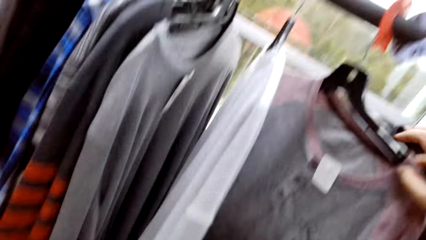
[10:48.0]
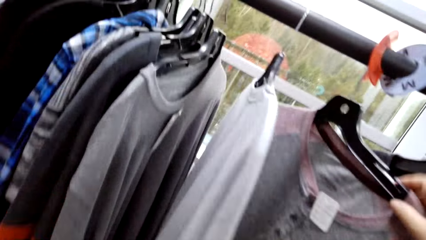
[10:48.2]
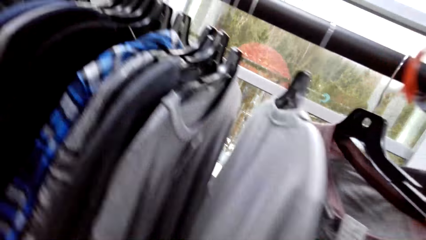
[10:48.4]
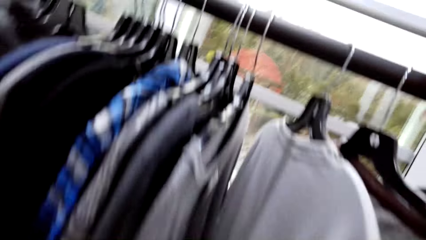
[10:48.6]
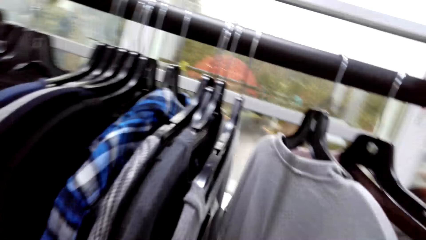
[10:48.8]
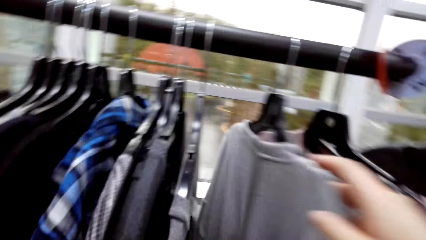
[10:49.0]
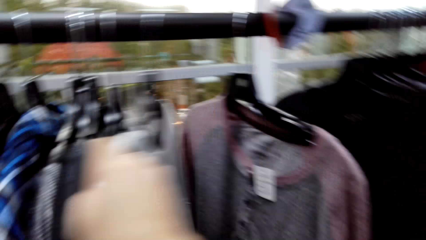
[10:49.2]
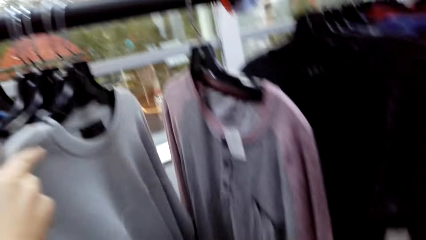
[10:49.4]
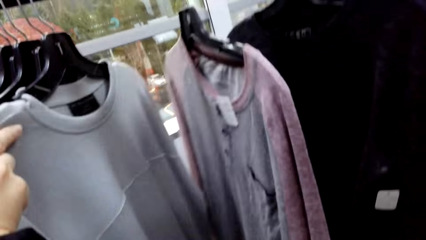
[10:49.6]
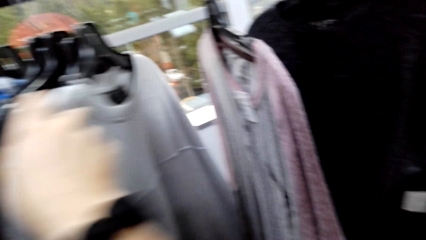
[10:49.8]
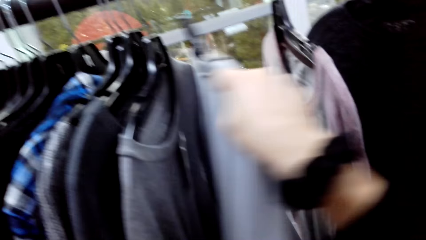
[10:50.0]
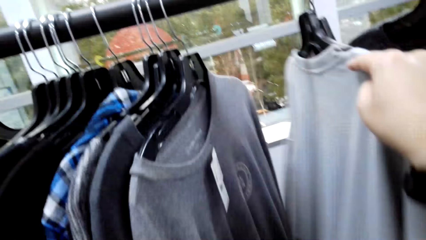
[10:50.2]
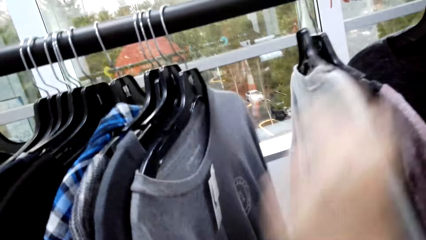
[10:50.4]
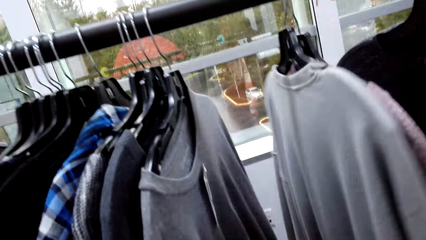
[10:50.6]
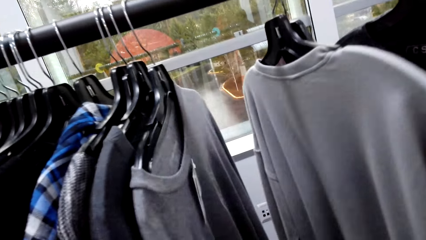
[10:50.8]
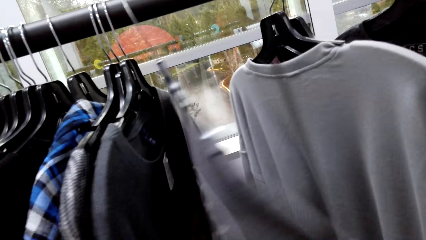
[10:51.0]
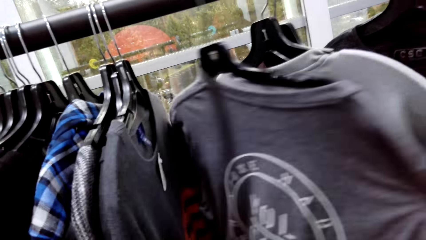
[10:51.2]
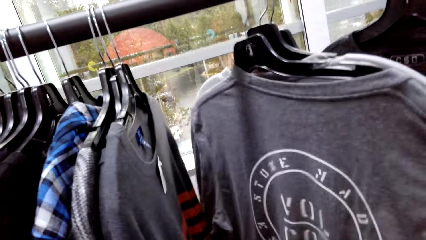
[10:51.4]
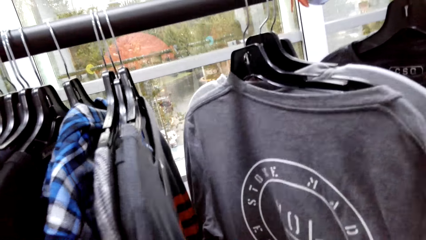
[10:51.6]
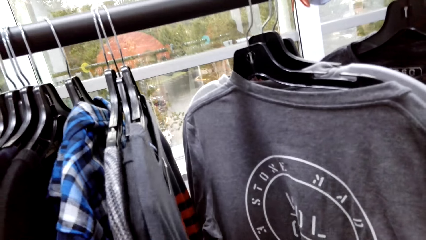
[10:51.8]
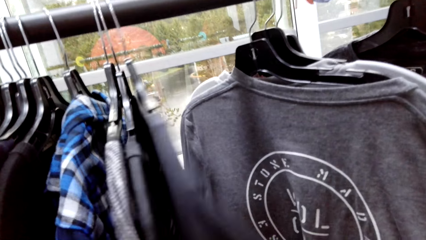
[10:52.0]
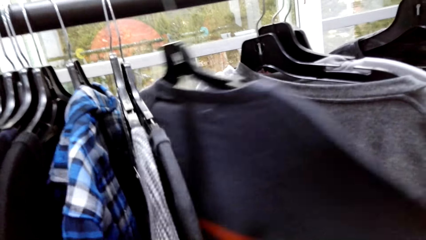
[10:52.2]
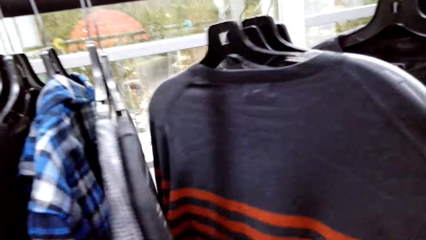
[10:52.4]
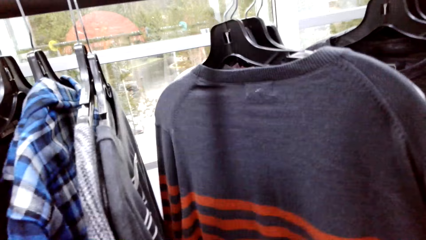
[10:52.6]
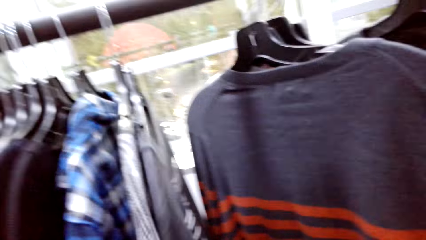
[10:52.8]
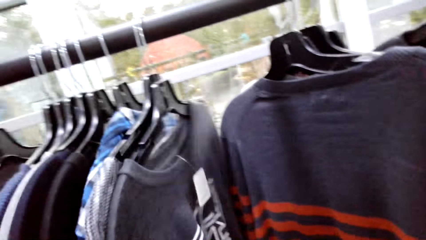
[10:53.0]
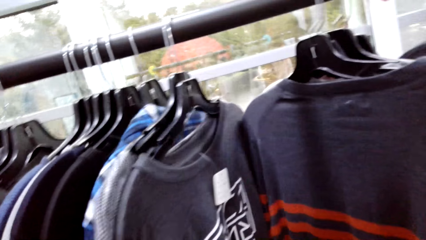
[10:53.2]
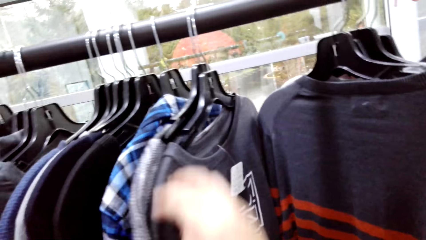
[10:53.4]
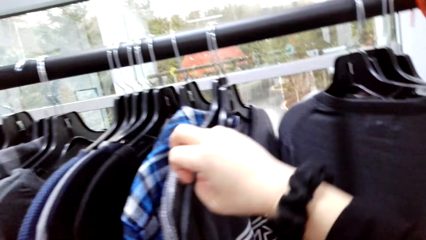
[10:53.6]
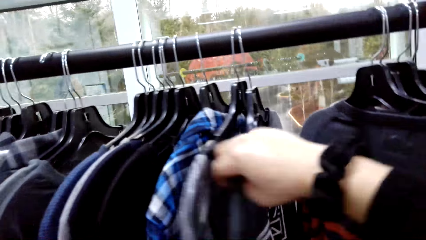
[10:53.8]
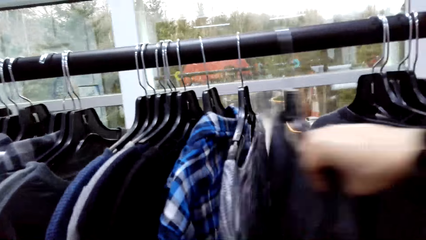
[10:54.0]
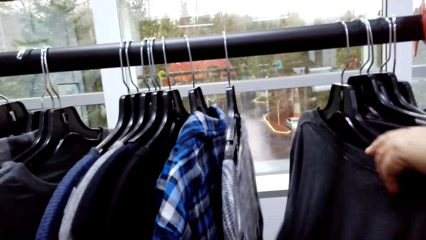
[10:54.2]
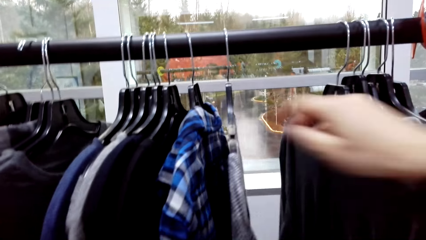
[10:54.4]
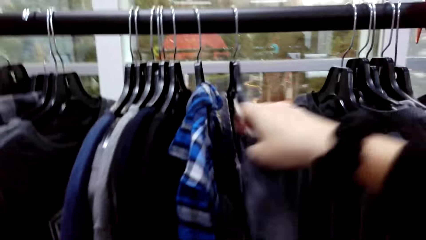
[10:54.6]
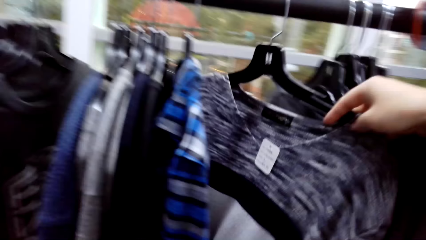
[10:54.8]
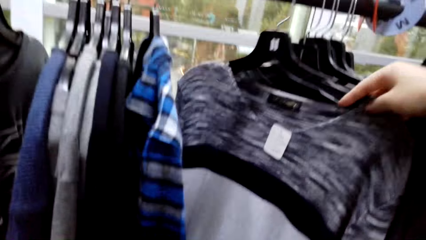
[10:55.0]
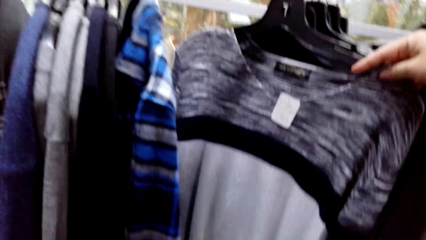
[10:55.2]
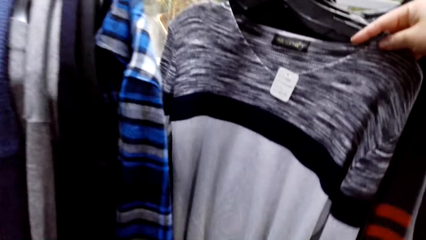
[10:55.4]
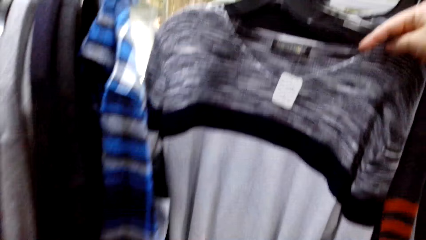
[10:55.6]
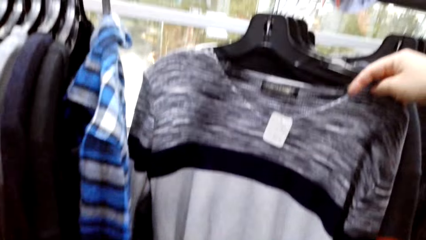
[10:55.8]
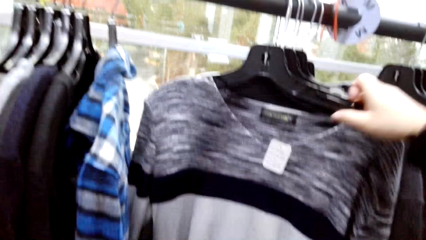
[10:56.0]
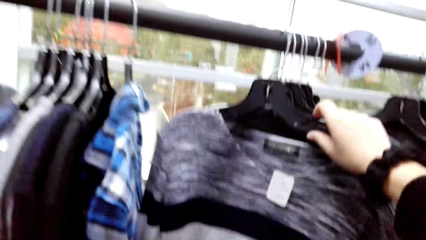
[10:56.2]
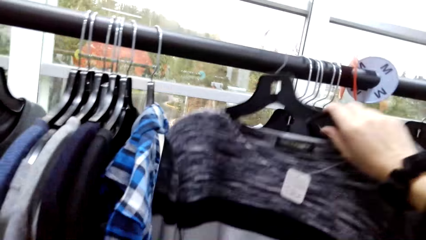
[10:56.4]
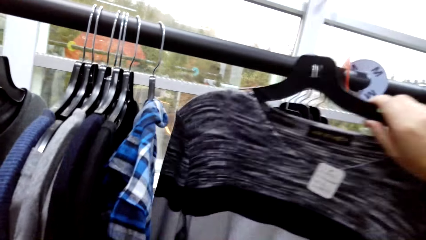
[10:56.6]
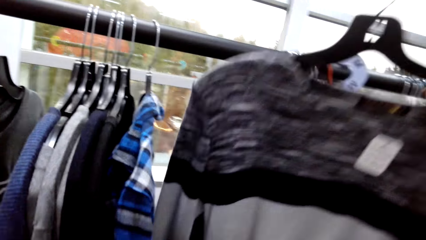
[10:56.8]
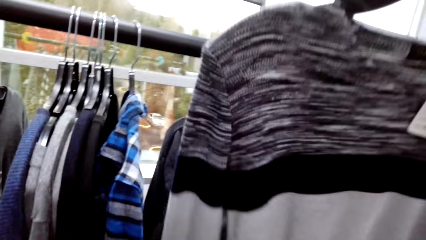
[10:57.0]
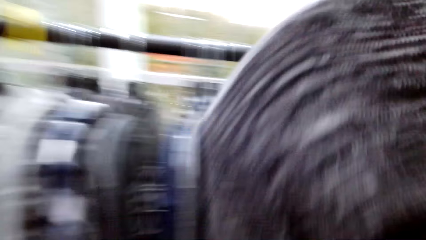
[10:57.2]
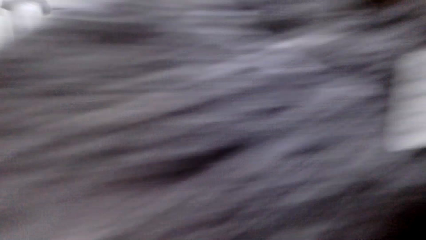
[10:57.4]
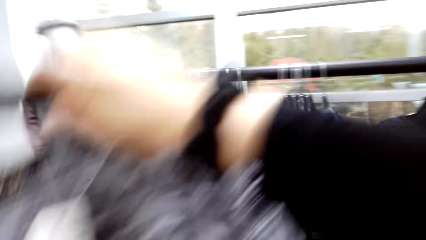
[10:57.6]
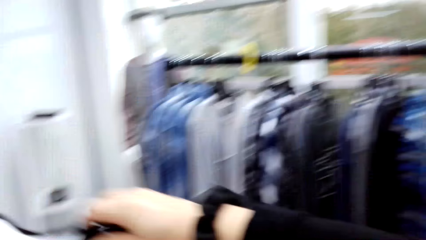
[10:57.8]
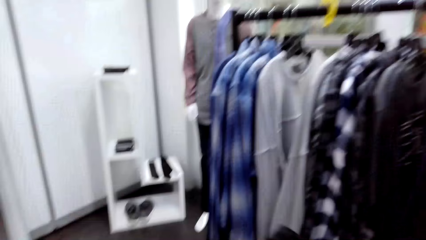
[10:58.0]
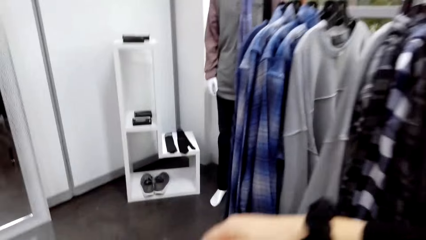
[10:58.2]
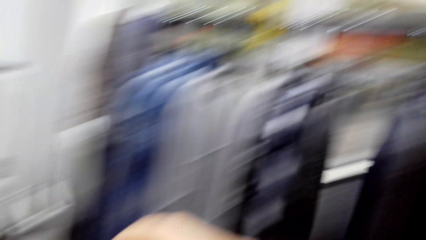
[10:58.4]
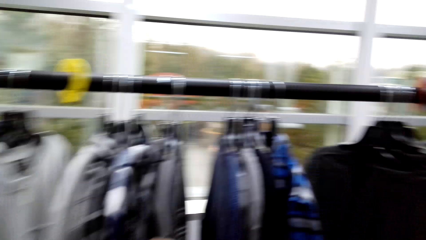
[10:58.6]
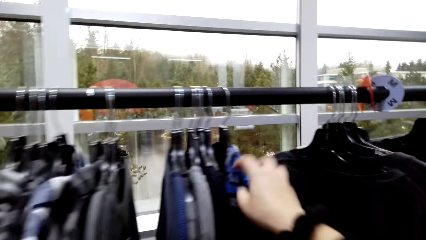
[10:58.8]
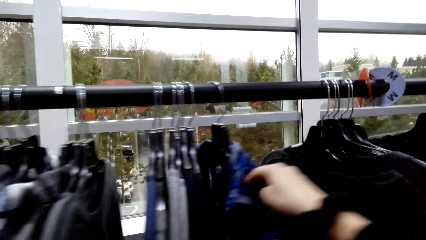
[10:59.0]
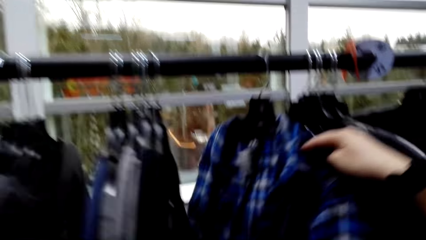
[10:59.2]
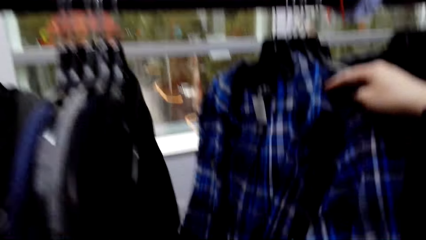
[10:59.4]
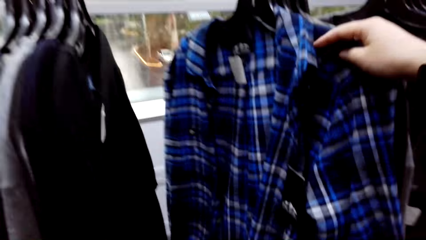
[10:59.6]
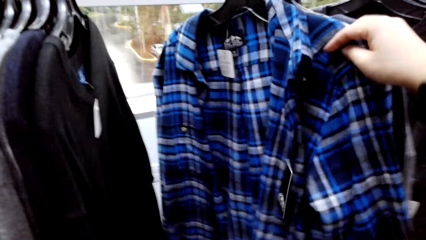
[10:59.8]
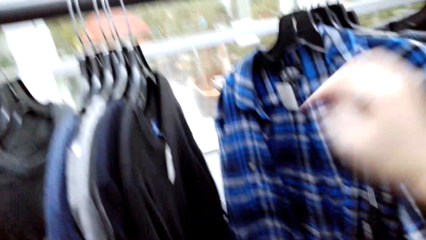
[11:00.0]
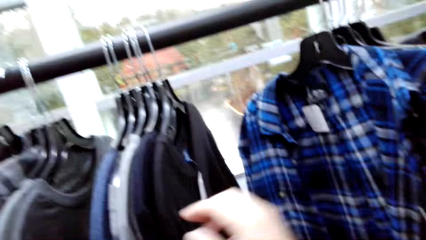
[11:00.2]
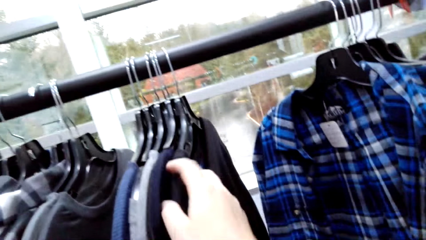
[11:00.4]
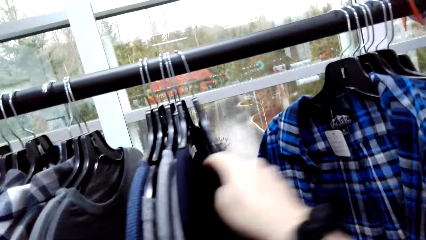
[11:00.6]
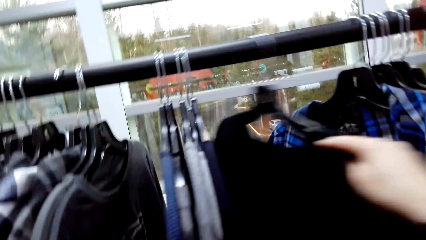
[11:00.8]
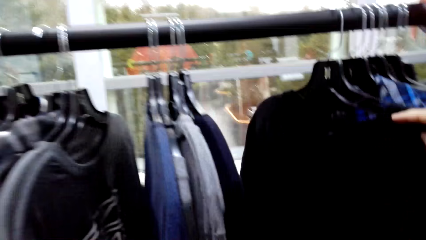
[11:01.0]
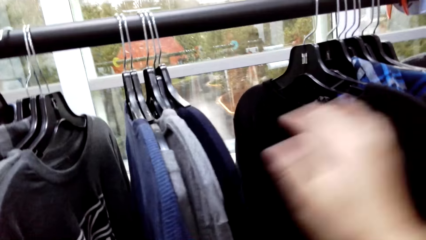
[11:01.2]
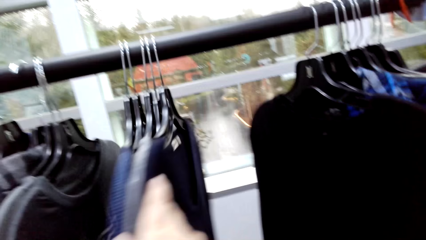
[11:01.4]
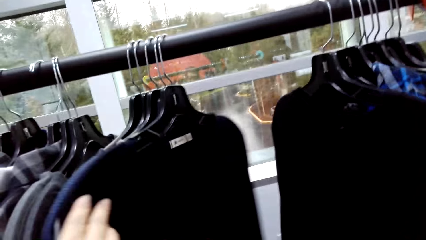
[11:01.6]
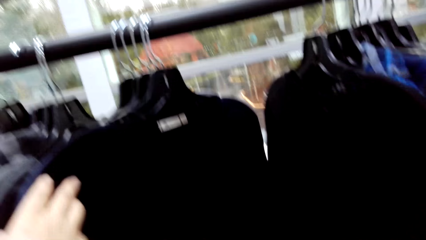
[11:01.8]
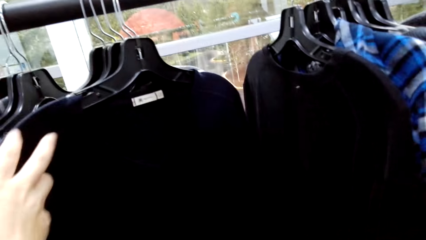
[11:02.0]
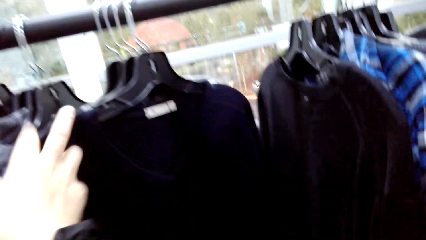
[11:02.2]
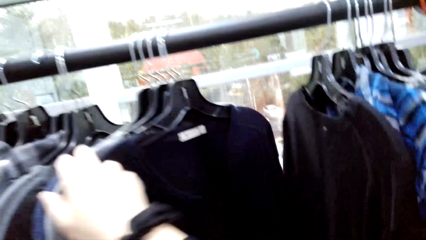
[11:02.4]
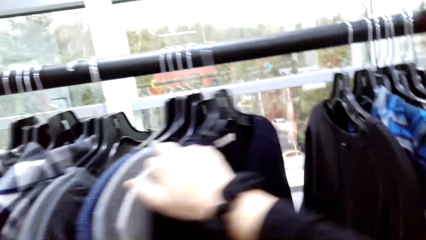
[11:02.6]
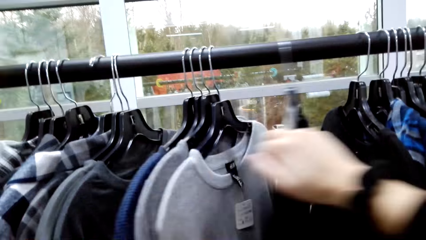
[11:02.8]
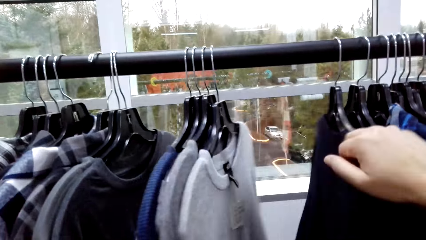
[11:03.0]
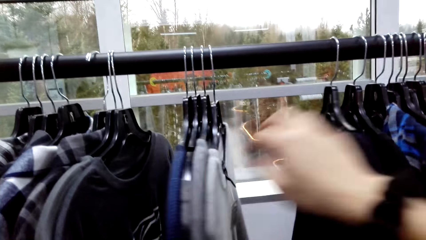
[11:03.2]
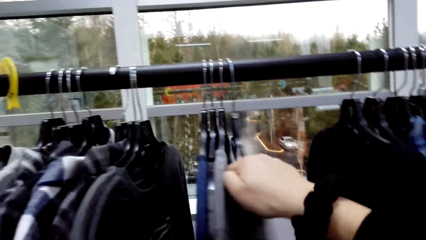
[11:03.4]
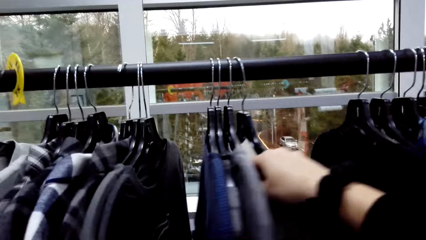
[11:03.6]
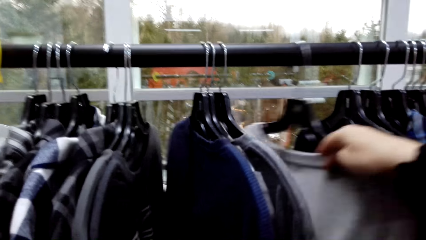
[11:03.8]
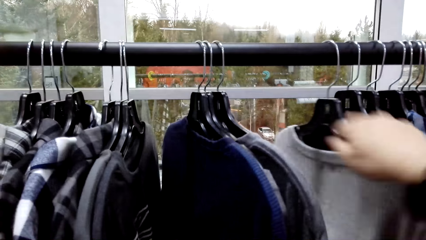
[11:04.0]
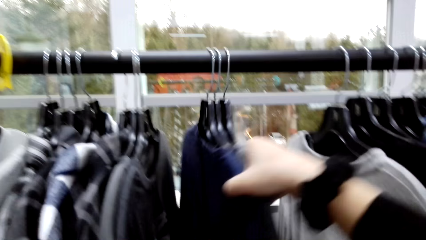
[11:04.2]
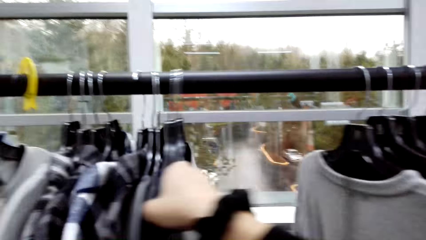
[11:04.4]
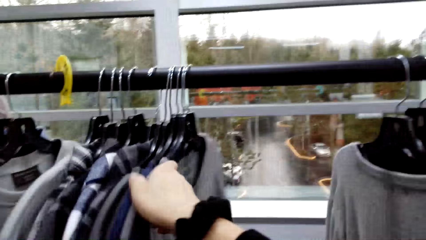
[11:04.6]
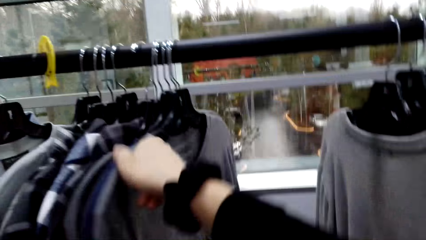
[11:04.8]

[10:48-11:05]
The camera wearer holds a cloth on the holder. They unhang the cloth from the clothes holder. They move clothes on the holder.
